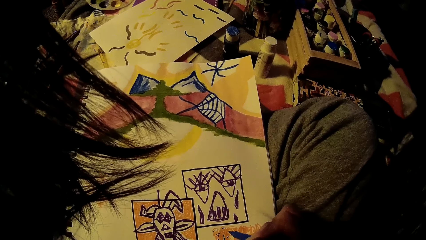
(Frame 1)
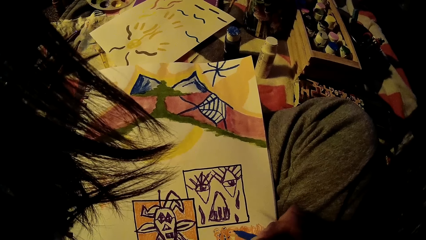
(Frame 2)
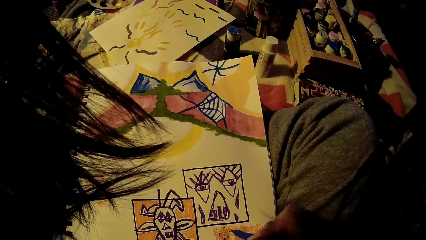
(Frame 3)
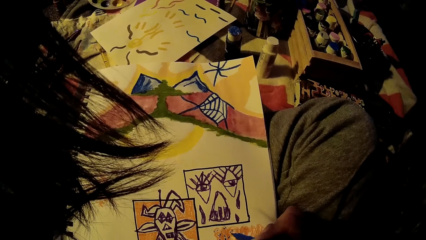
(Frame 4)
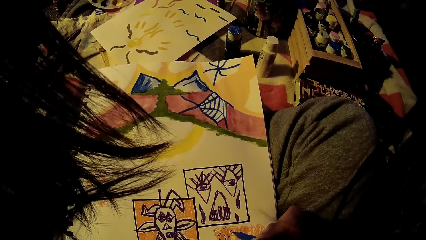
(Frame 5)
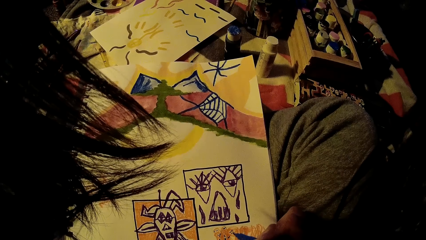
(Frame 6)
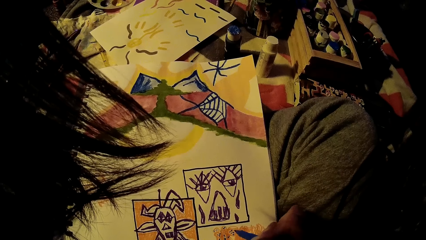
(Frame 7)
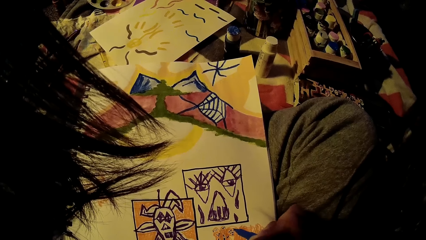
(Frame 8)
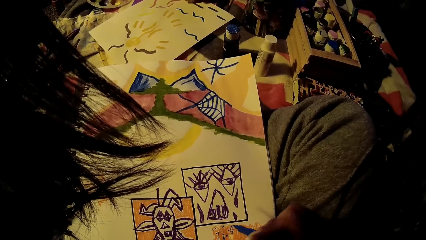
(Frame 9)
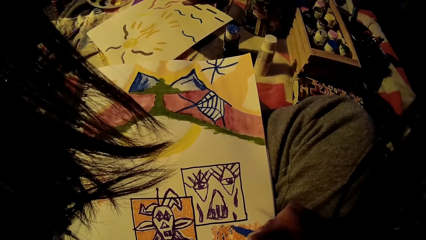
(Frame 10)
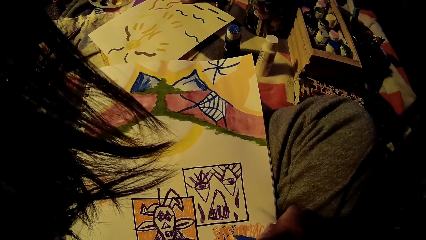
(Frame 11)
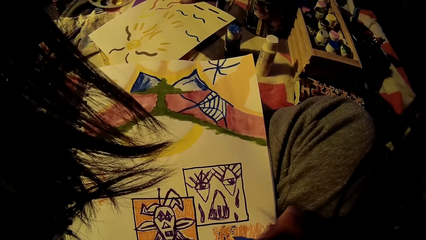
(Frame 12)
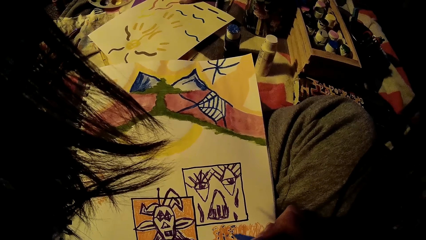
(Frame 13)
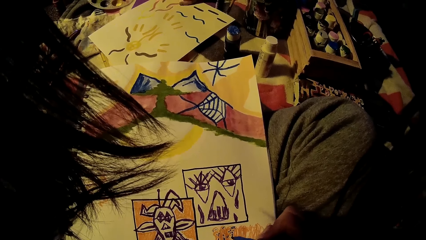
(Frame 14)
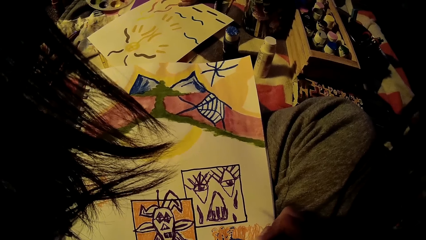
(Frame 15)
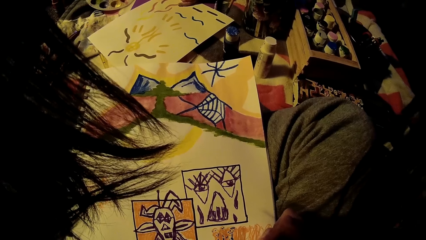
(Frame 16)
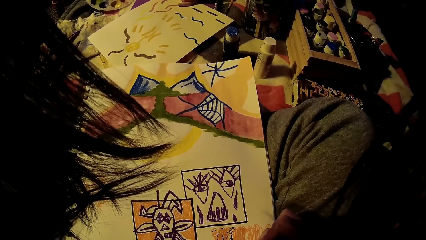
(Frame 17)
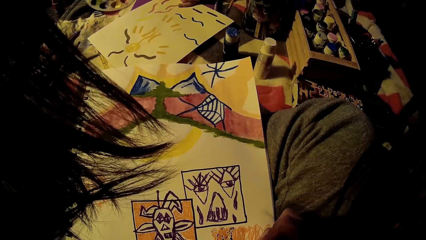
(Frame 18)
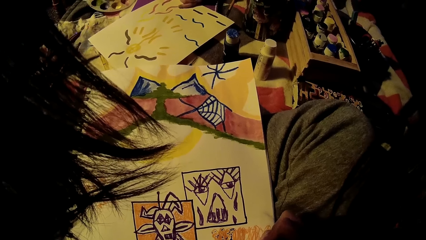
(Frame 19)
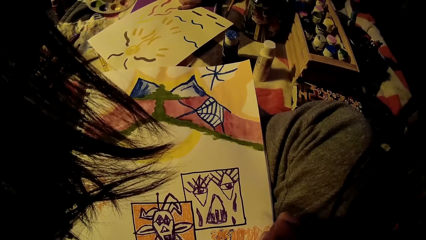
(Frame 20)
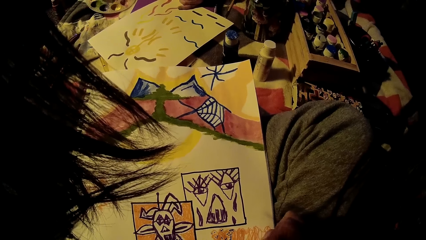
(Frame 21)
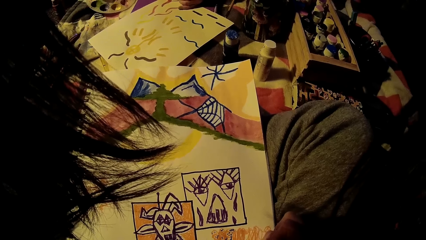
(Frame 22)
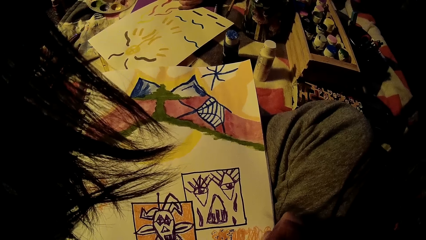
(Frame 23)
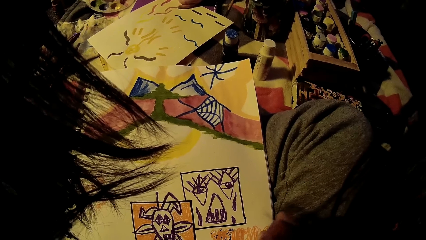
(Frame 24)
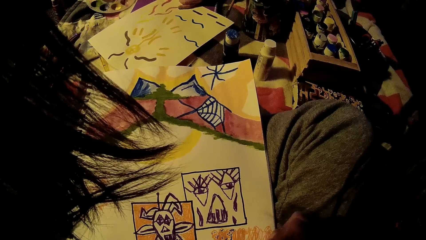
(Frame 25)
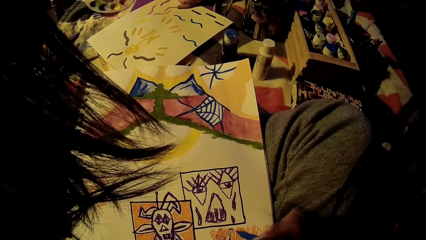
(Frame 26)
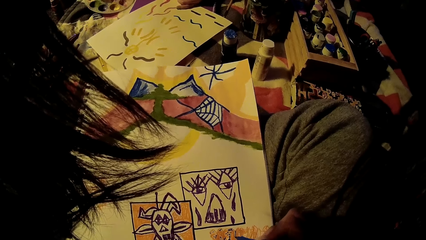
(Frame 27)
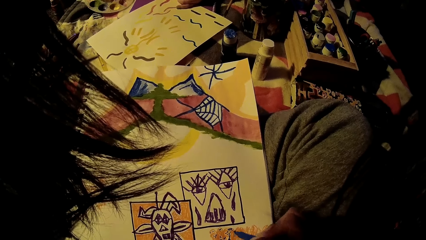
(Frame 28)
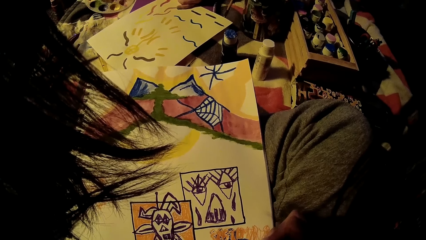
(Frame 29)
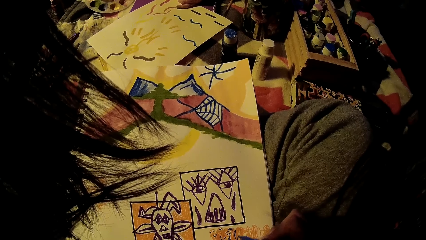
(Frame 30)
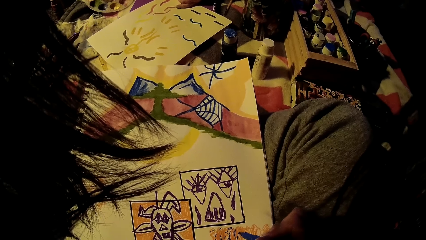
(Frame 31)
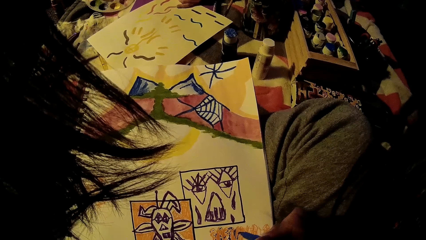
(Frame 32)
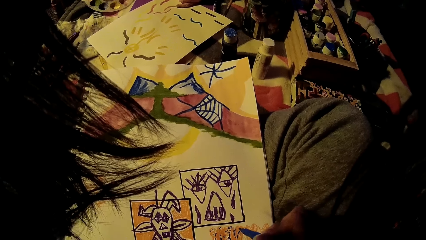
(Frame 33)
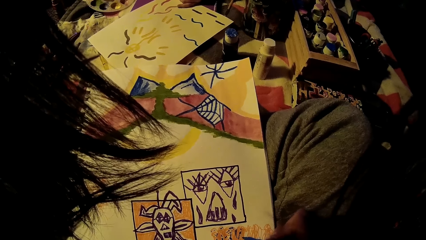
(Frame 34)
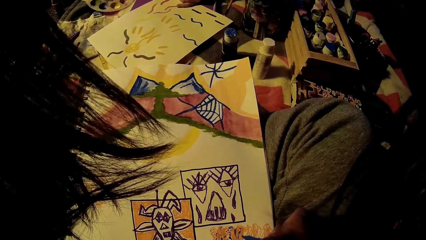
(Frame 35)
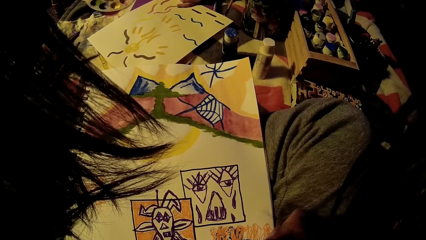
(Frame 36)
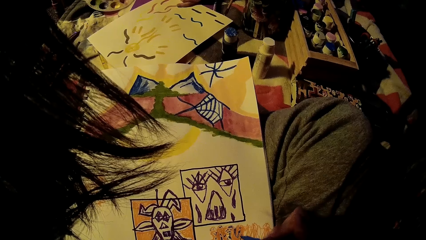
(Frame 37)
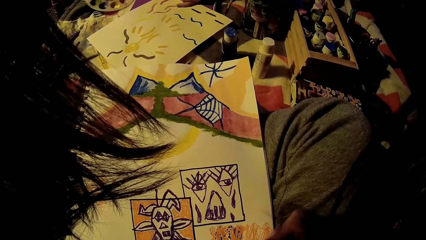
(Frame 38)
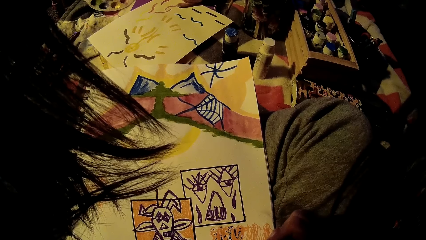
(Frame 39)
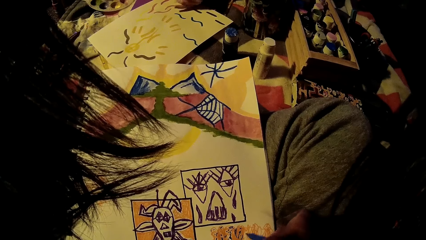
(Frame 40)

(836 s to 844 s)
The woman adjusts the paper on the bed with her left hand. The woman paints on the paper with the paint brush in her left hand.

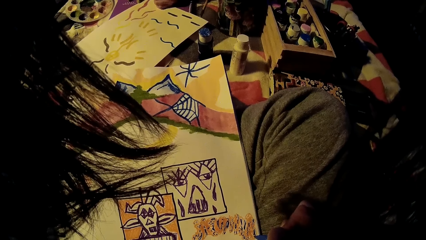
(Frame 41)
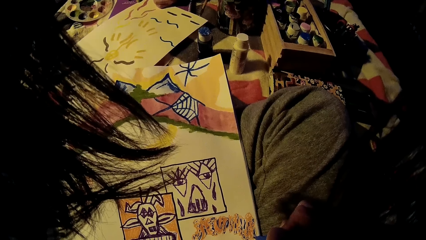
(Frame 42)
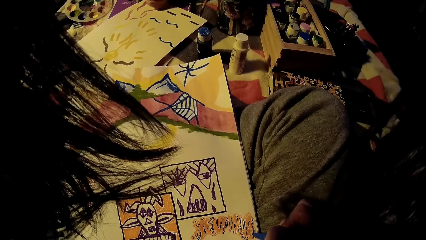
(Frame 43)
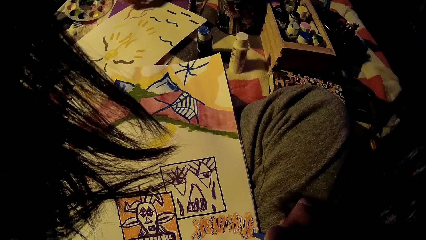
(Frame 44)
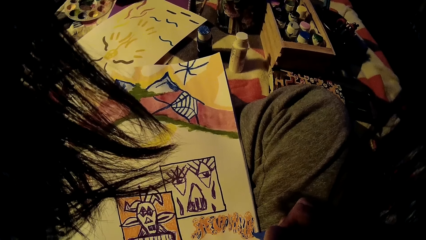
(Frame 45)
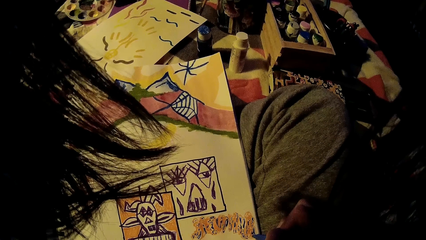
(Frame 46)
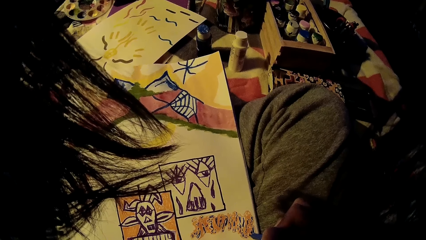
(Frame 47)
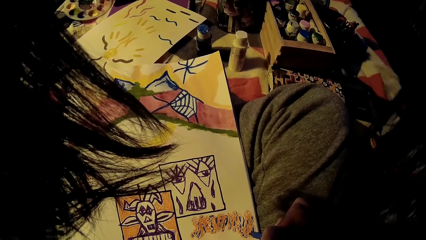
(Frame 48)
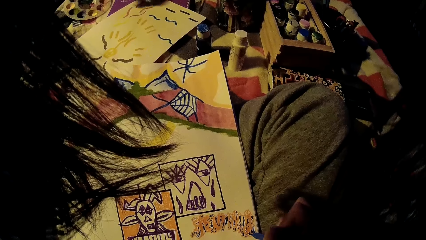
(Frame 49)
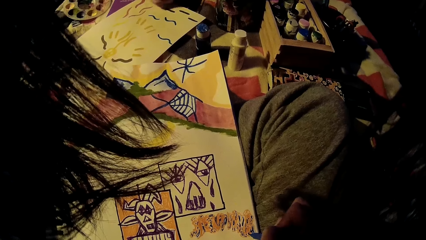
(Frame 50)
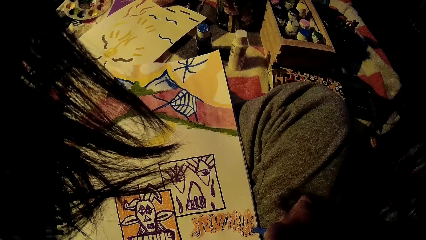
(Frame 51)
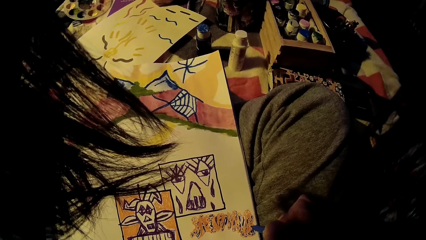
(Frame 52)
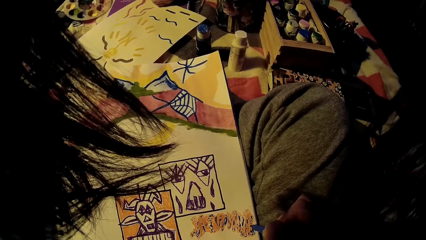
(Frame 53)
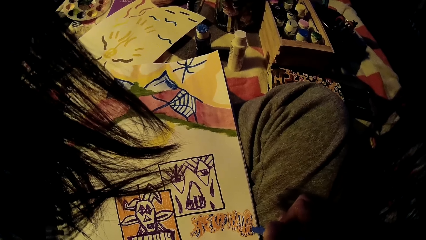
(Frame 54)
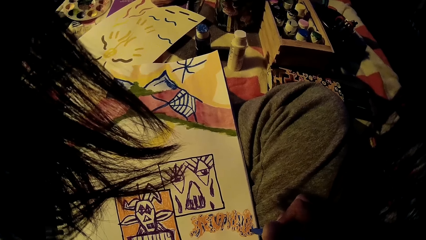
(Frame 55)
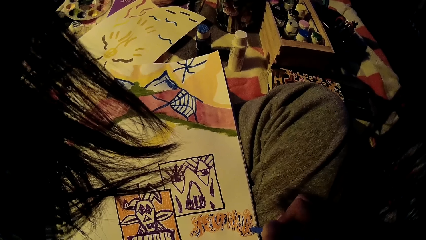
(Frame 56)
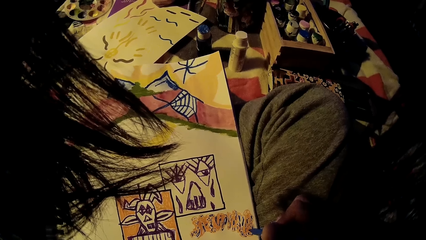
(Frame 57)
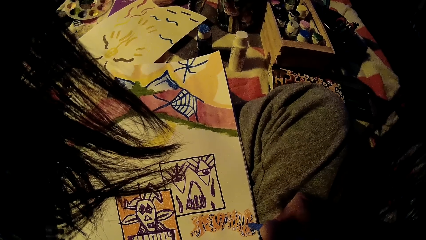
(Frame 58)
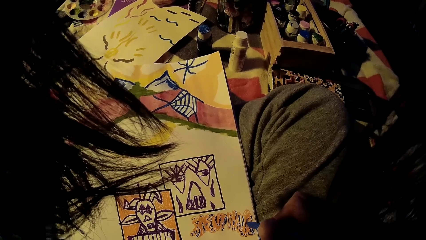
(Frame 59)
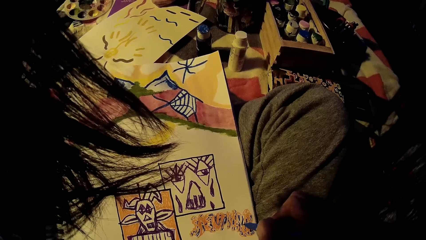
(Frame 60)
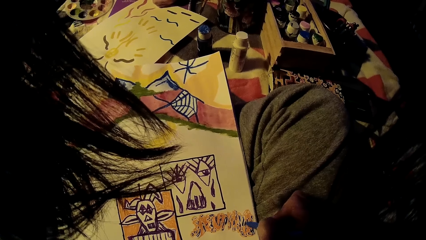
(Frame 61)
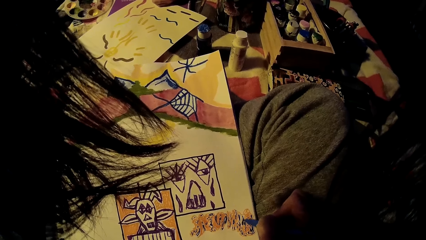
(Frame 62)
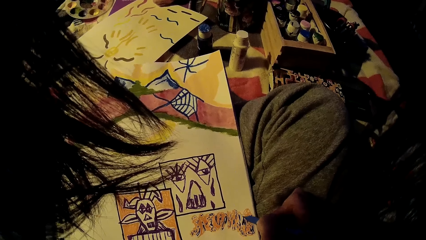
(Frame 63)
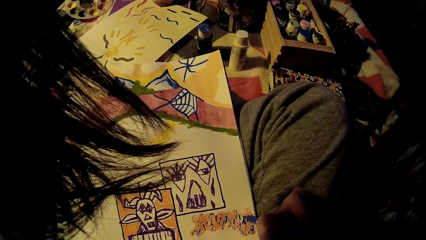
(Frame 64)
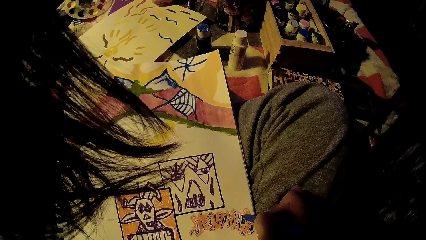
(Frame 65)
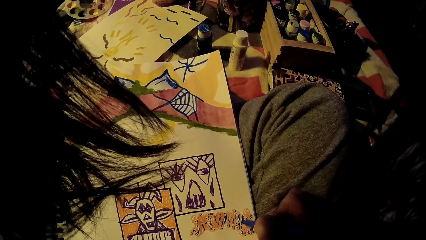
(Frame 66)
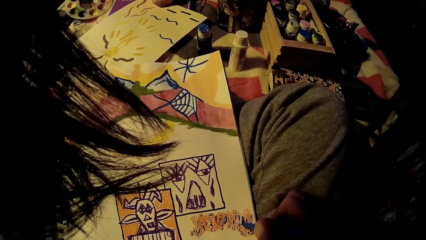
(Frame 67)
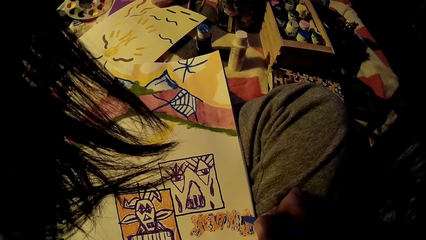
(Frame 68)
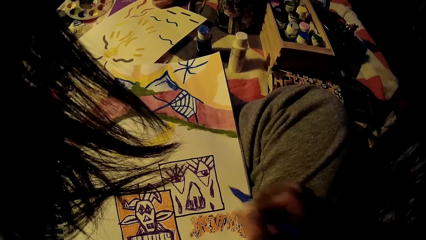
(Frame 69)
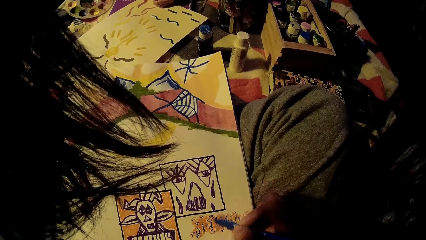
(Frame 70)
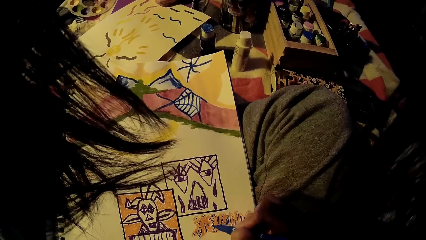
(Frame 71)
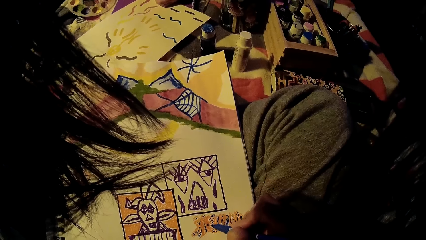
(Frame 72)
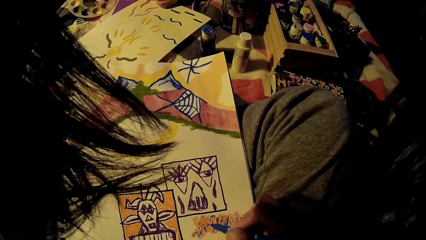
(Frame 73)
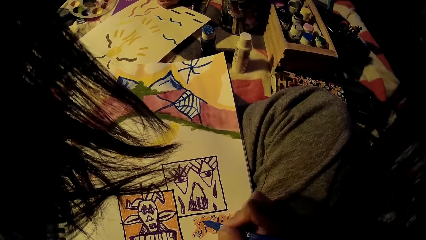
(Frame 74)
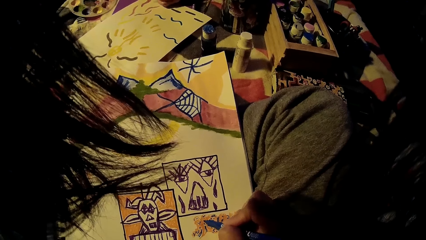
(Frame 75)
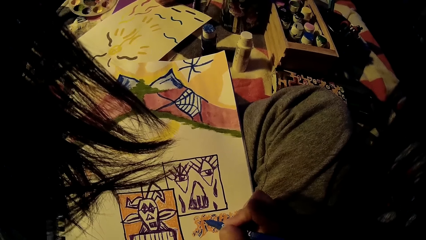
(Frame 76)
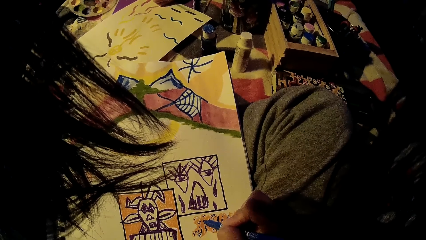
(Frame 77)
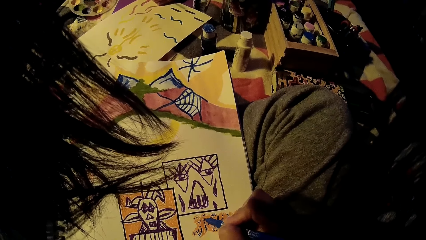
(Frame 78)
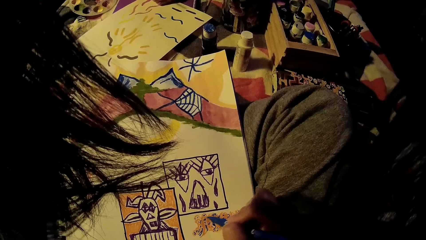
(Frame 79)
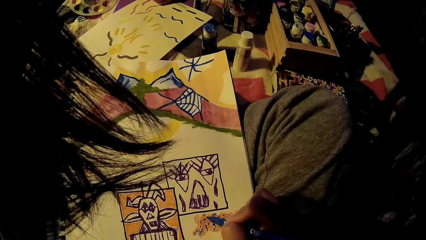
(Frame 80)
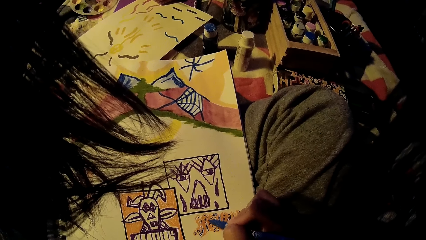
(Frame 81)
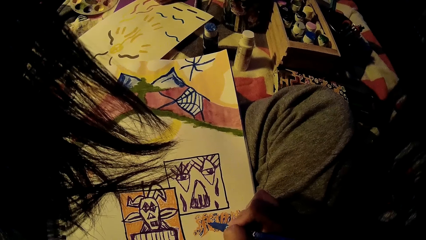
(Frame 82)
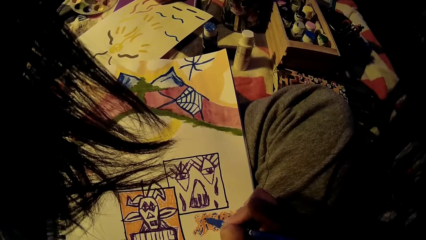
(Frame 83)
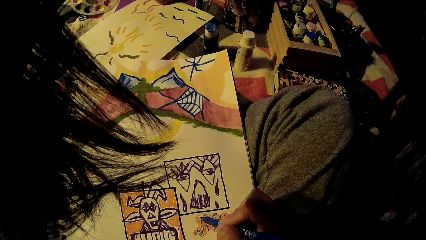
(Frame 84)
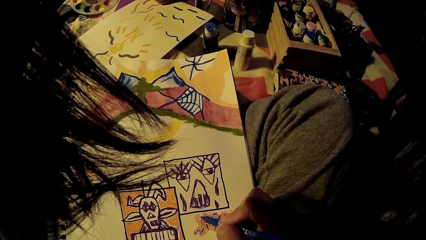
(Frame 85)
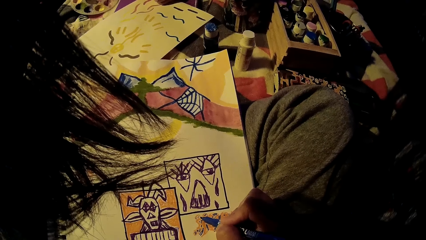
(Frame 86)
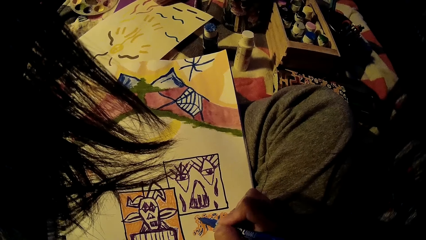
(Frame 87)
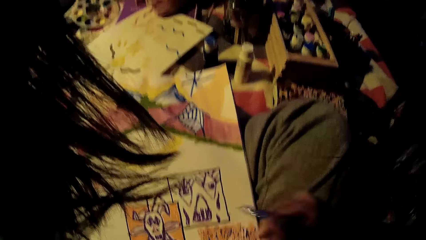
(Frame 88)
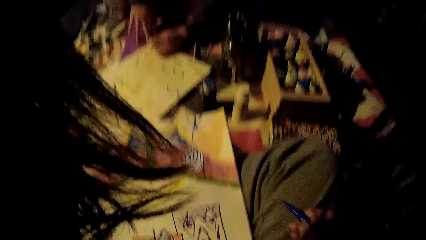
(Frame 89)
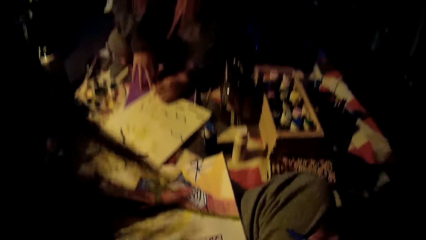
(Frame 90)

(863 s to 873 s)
The woman dabs the paint brush on the paint set on the bed with her left hand. The woman paints on the paper with the paint brush in her left hand. The camera wearer straightens a hand. They draw in a drawing book.
